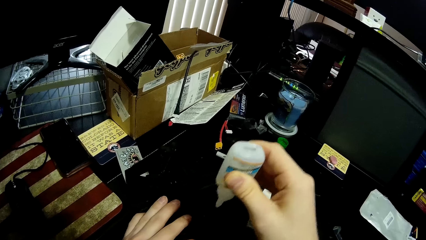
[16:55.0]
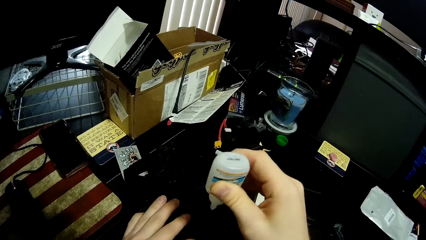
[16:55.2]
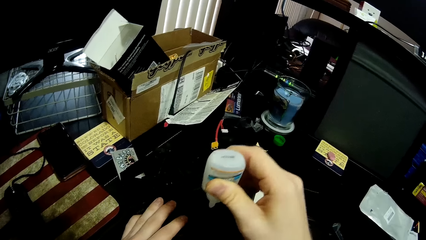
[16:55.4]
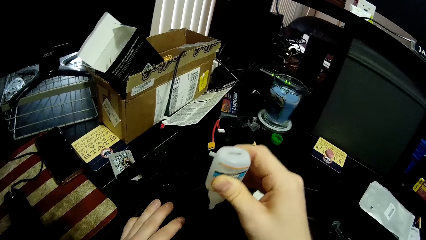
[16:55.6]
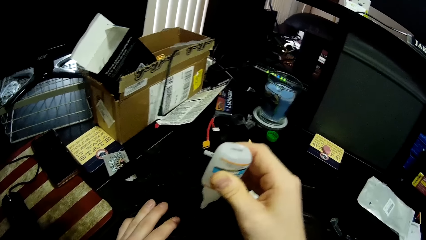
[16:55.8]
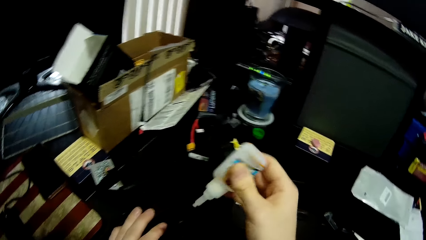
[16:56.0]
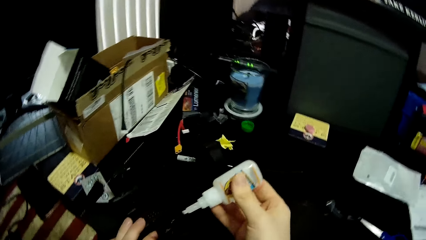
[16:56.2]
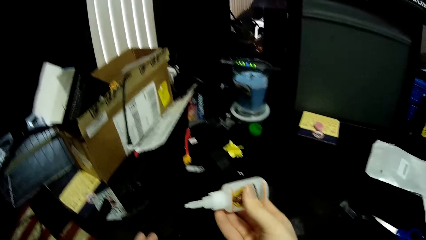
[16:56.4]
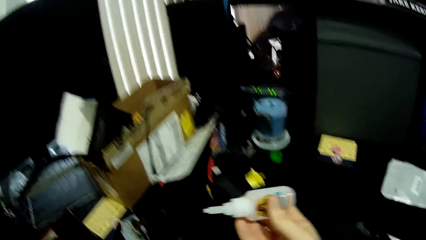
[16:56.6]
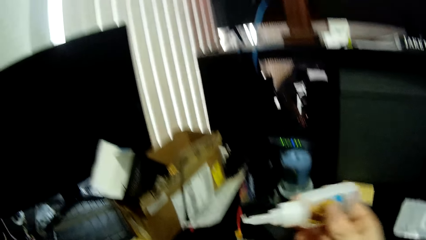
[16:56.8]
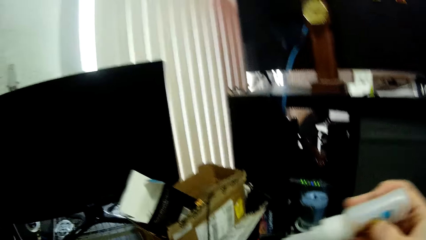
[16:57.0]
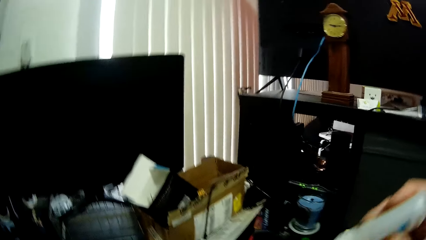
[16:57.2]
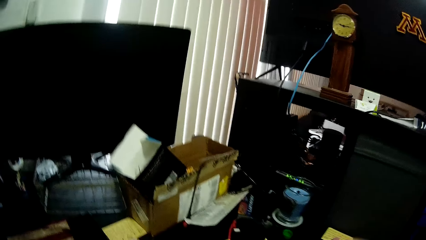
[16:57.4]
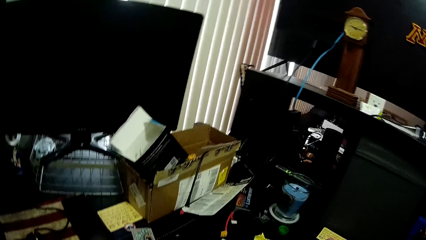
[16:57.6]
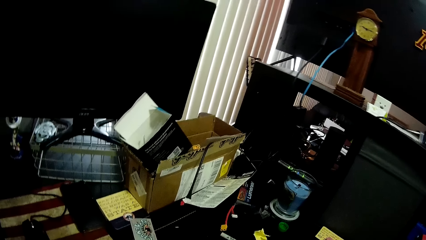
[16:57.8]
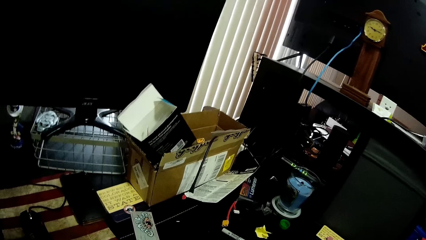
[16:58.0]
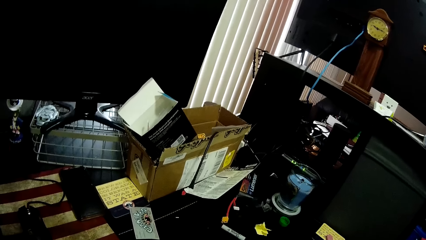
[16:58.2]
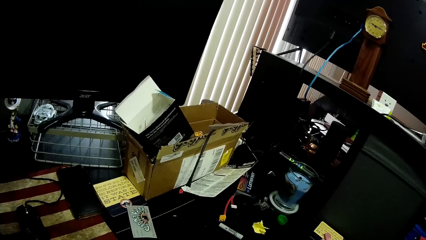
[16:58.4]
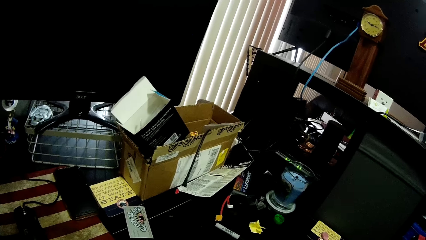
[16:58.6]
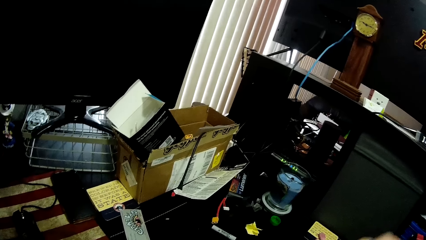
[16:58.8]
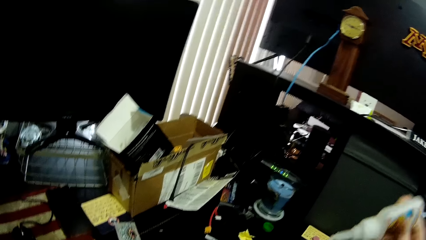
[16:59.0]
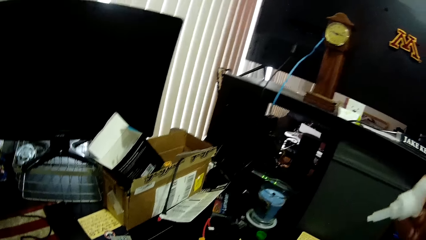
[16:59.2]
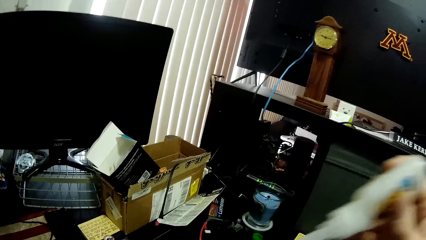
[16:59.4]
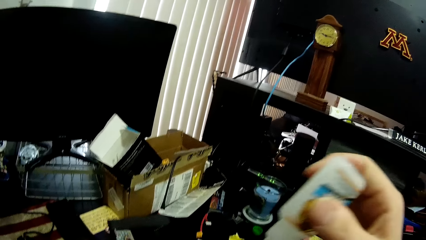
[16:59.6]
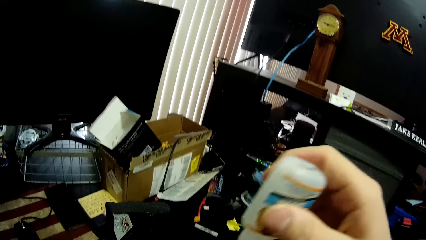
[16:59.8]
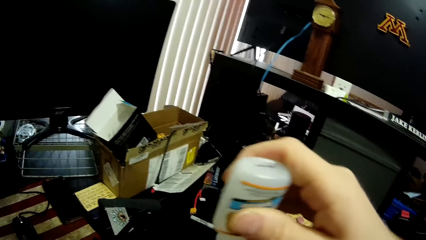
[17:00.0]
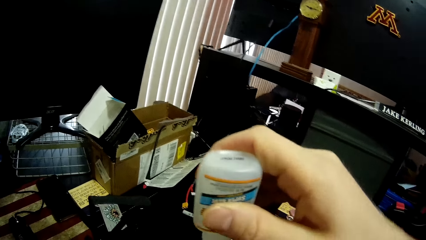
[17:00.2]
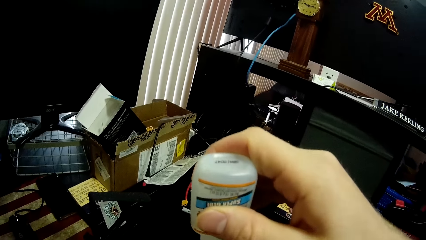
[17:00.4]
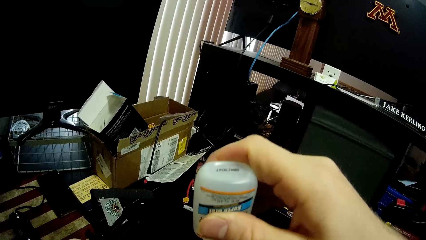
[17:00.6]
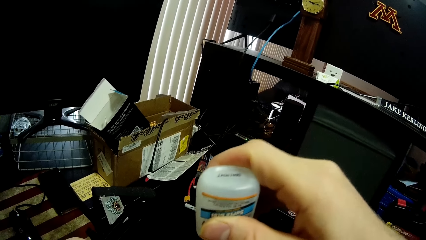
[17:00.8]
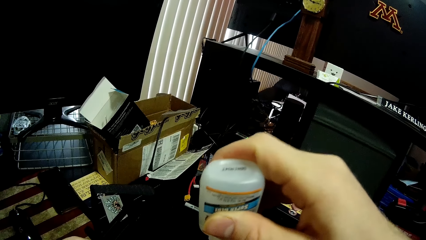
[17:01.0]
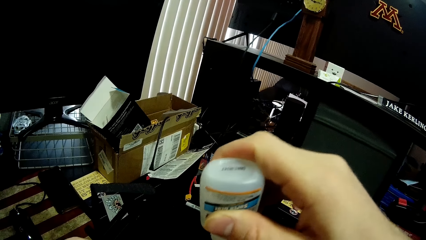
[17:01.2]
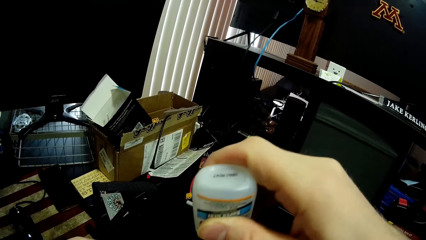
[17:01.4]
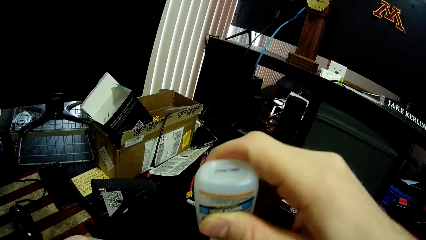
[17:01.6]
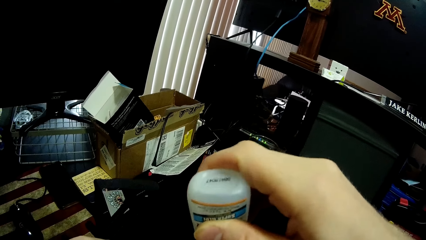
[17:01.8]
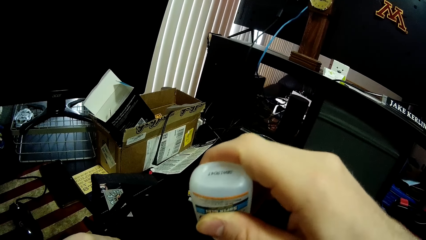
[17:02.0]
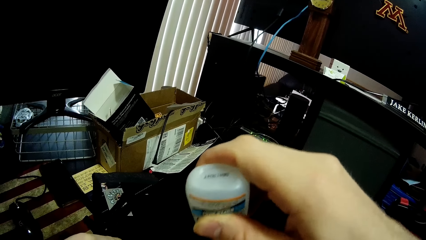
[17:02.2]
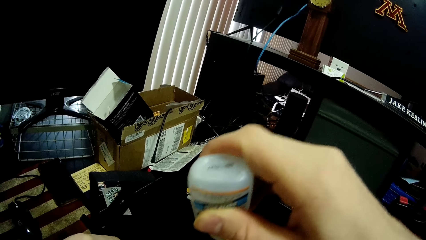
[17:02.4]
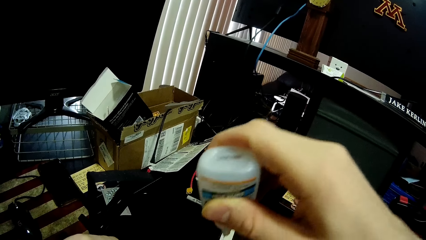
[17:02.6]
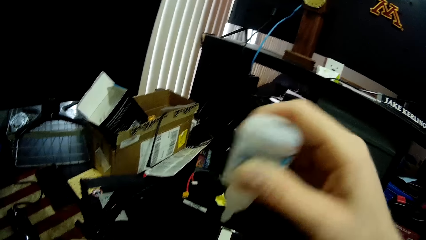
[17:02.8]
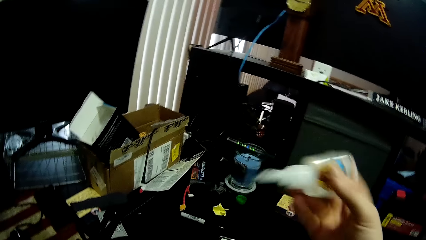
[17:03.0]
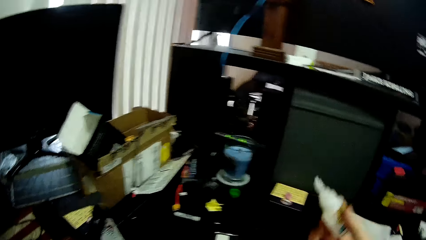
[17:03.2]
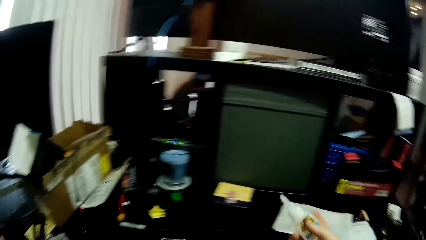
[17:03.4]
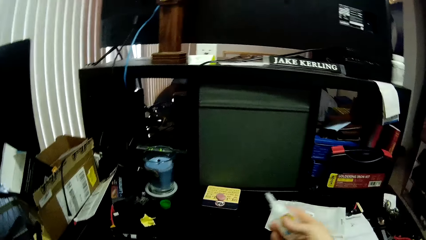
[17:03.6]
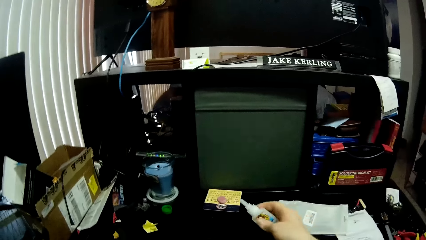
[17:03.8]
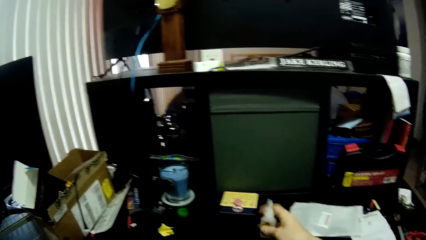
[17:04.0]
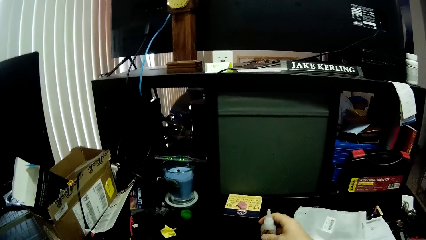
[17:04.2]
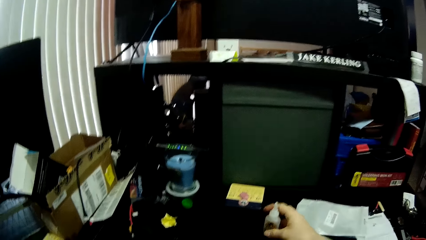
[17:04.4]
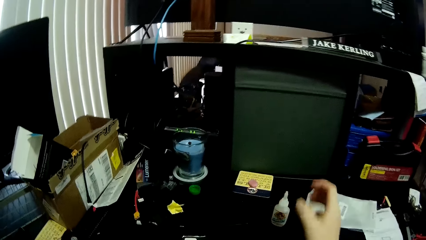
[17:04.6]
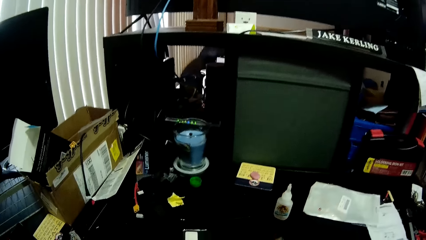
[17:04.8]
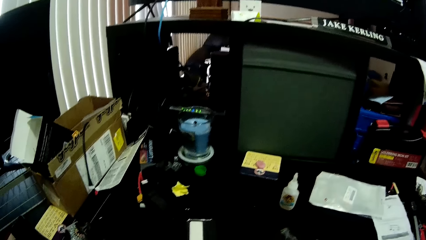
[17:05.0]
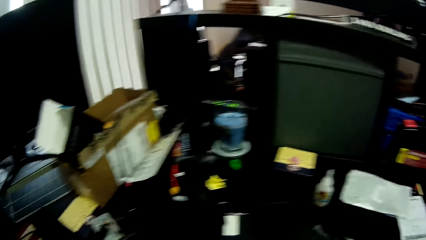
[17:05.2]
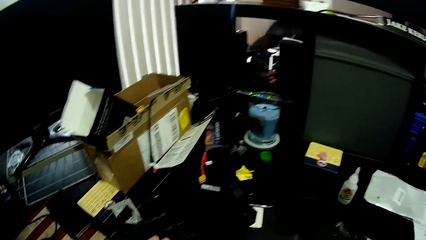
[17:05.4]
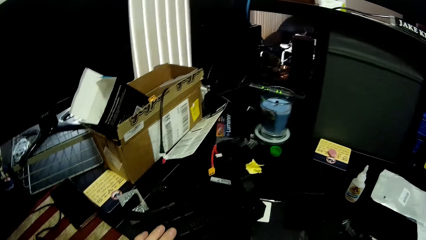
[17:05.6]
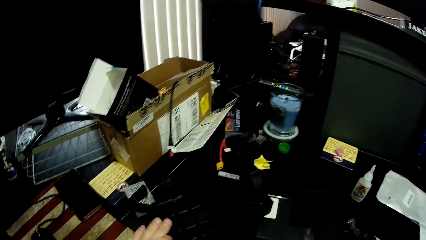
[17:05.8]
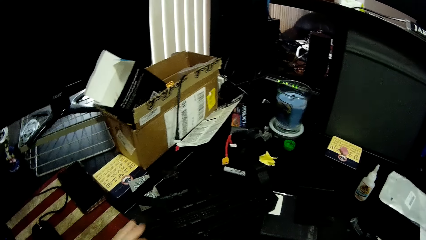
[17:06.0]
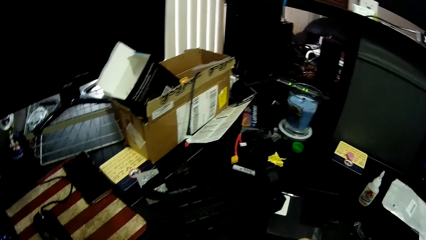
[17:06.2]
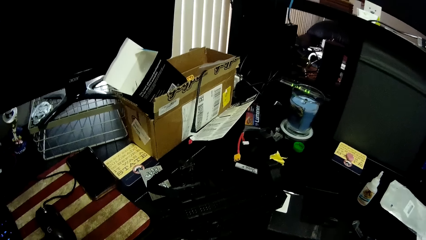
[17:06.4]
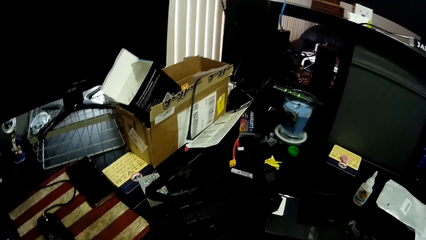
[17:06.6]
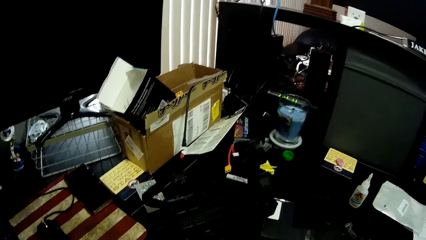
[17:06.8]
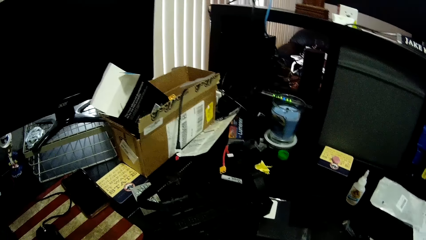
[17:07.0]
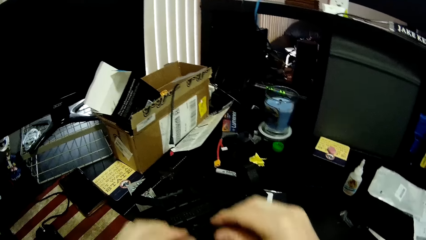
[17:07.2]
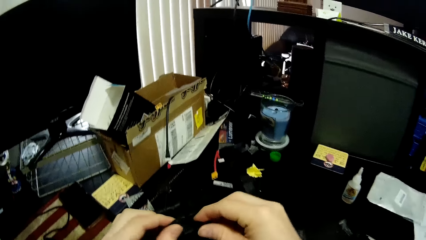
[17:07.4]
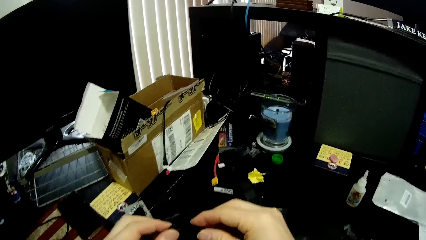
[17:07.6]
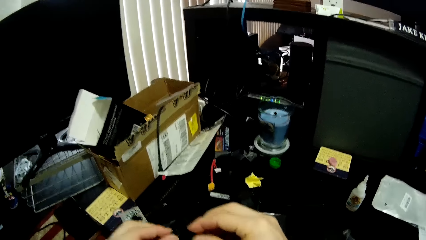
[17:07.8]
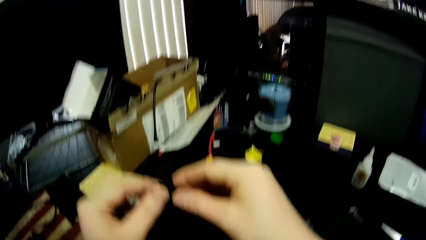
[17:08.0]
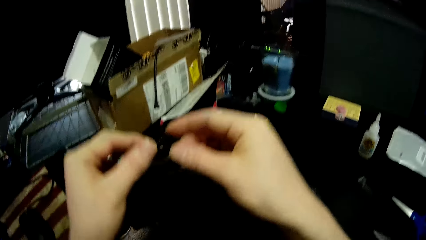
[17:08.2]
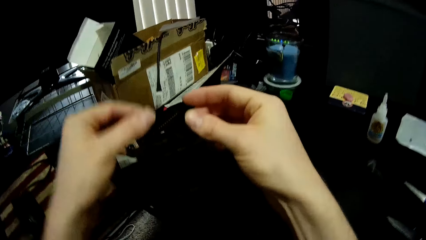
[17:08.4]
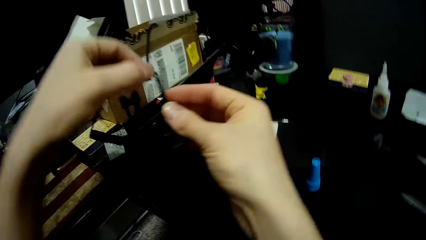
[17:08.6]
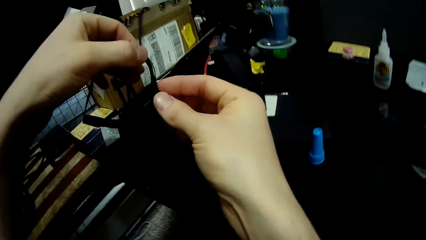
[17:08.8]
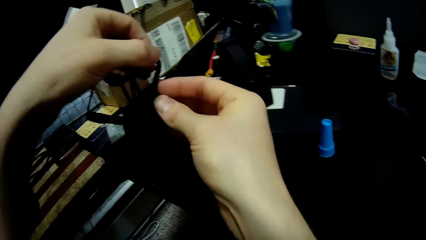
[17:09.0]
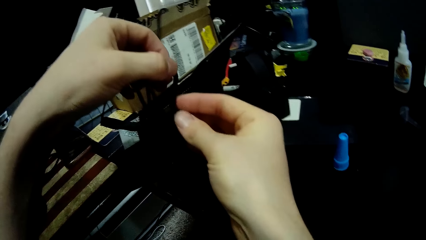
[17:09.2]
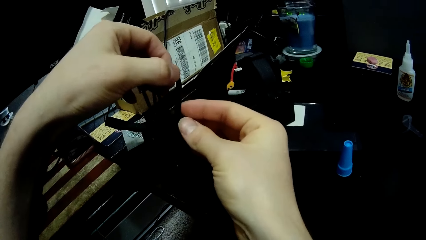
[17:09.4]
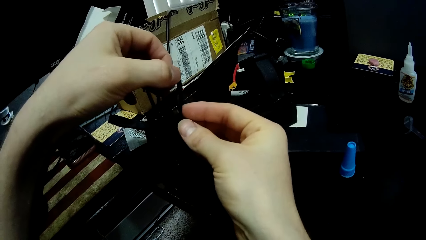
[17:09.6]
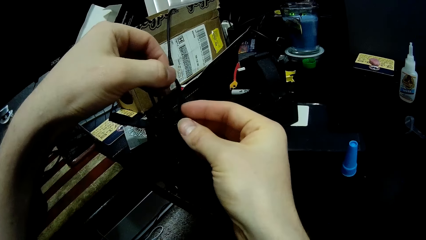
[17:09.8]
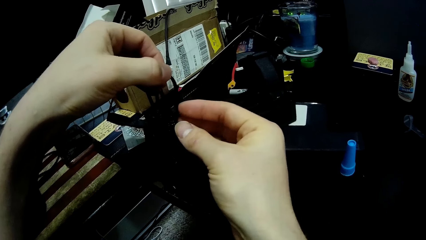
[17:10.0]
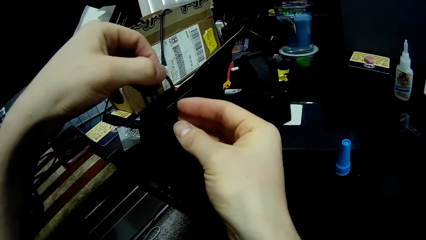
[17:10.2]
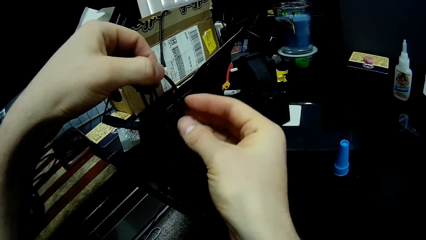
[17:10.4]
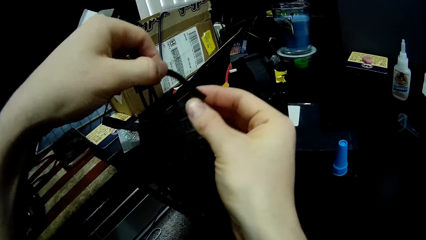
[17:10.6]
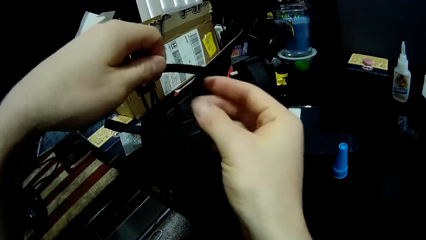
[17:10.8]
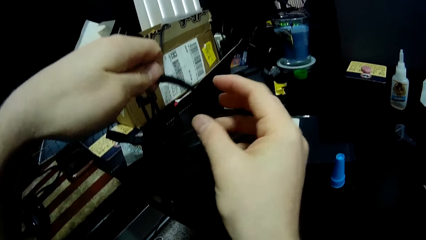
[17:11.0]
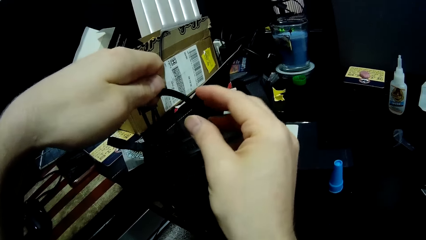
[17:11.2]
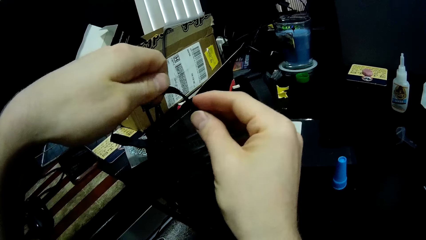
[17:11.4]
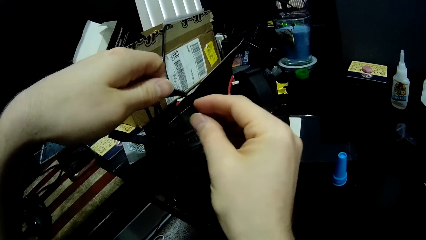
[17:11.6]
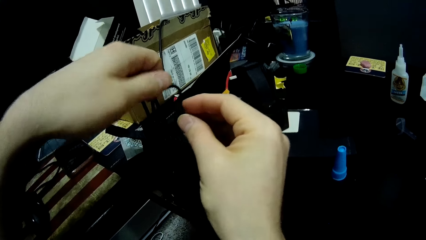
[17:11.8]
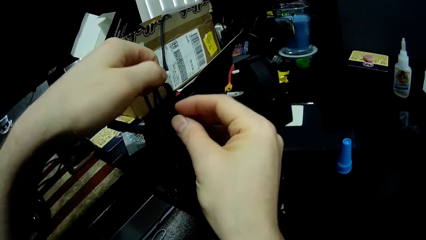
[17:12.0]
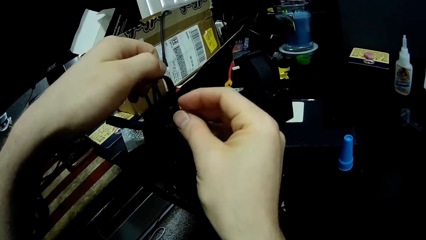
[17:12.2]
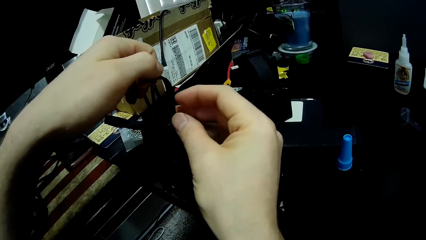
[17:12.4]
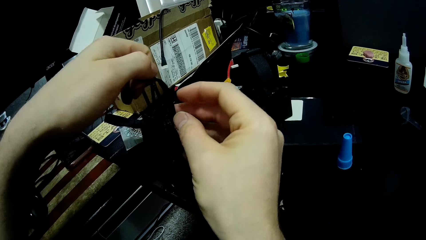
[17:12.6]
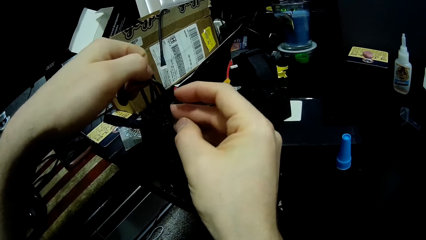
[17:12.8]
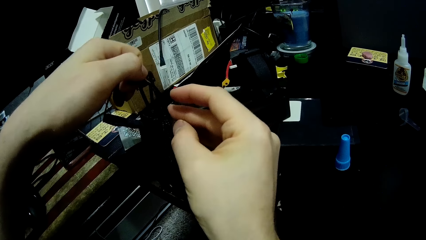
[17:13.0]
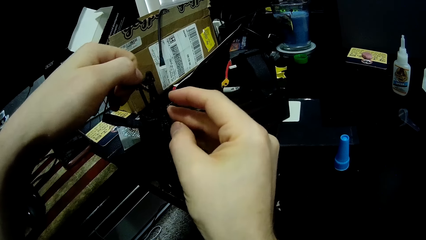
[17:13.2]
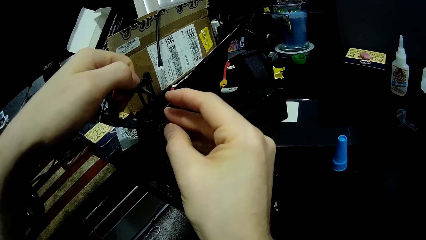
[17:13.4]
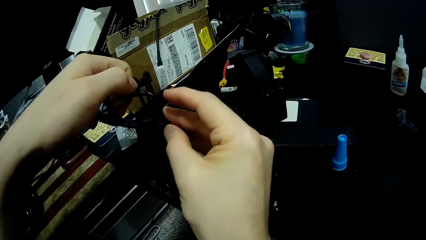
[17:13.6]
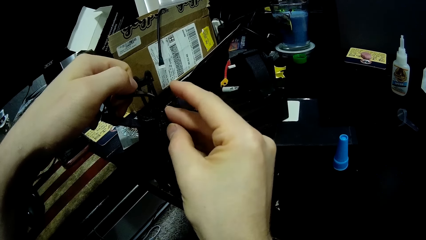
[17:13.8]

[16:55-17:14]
The camera wearer lifts the glue. He pours glue on a stationery holder. He places the bottle of glue on the table with his right hand. He presses the rubber piece to a plastic with both hands. He fixes the stationery holder craft.
